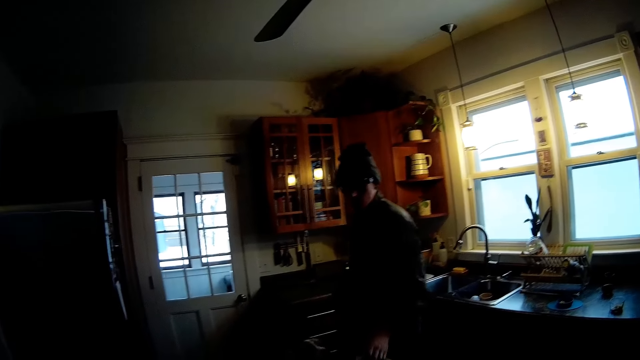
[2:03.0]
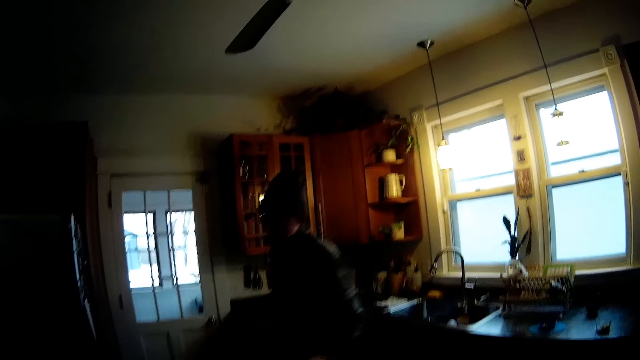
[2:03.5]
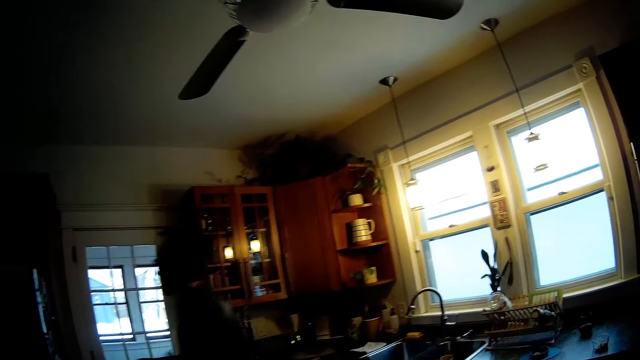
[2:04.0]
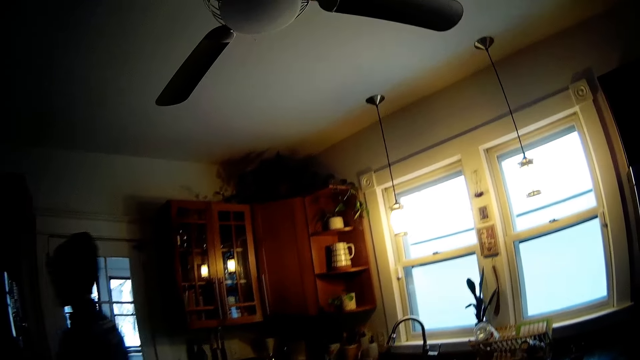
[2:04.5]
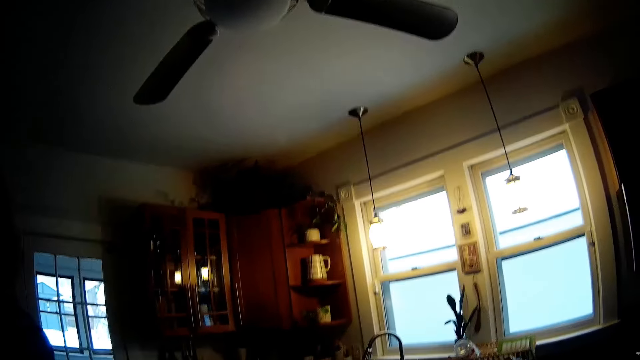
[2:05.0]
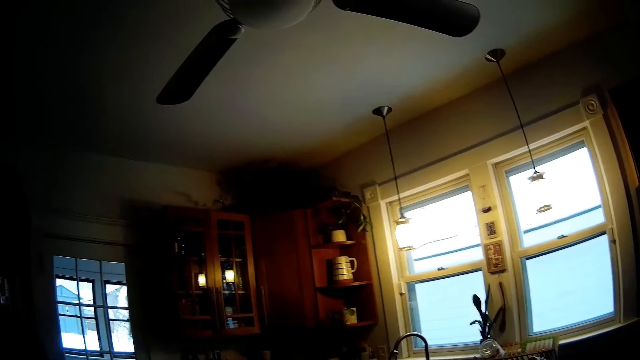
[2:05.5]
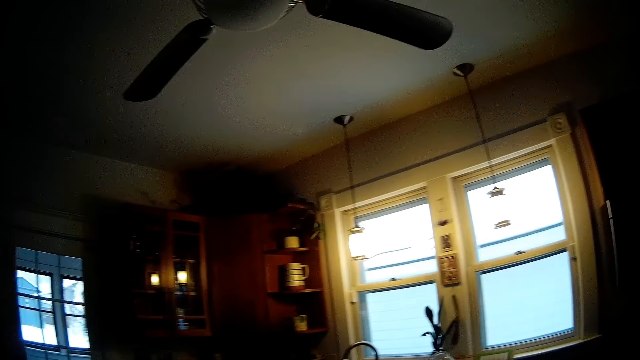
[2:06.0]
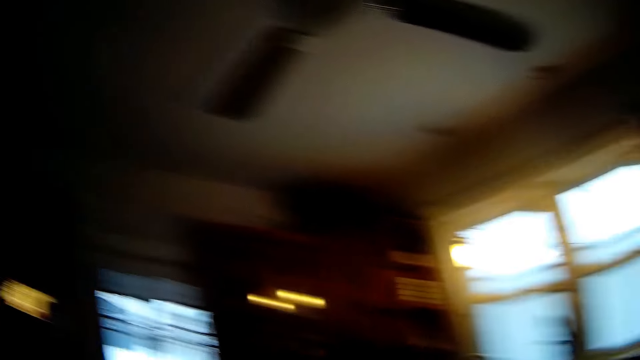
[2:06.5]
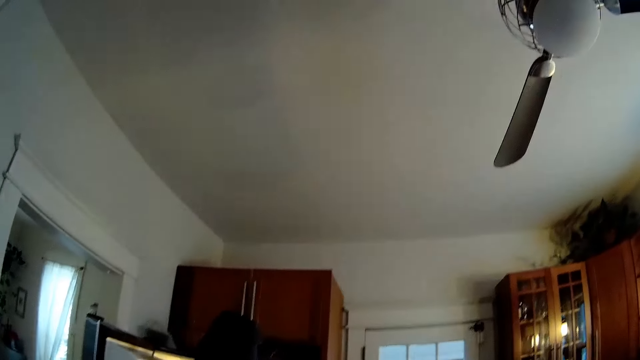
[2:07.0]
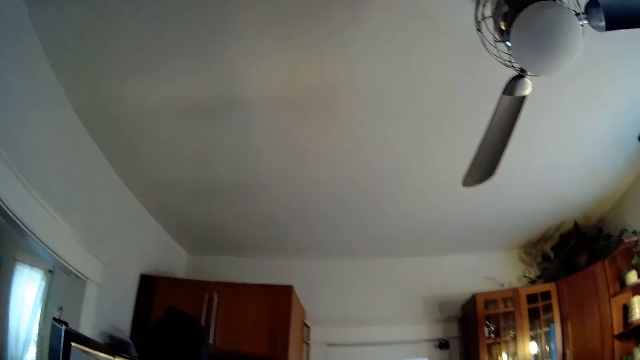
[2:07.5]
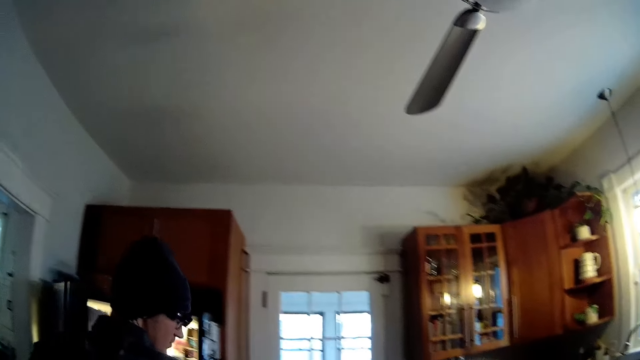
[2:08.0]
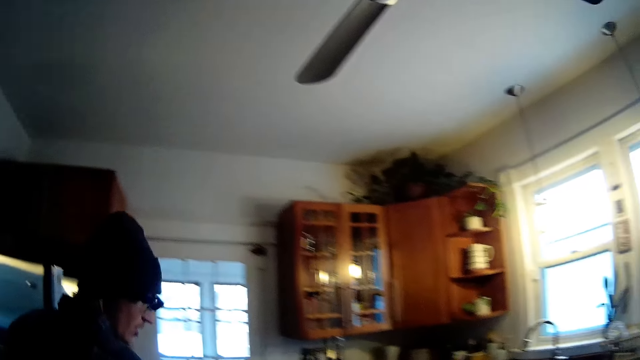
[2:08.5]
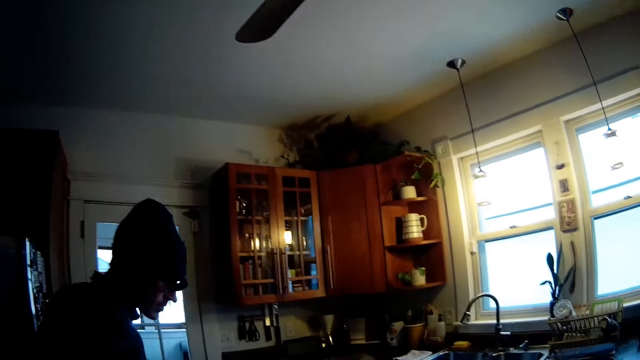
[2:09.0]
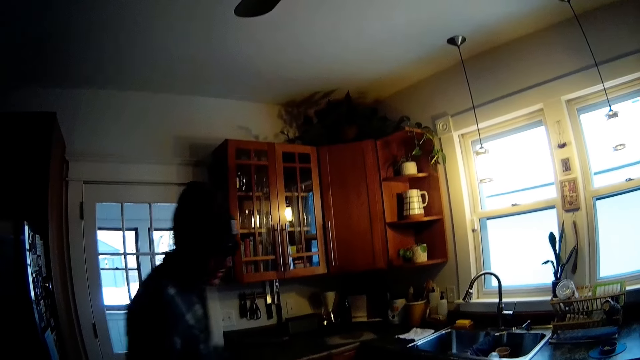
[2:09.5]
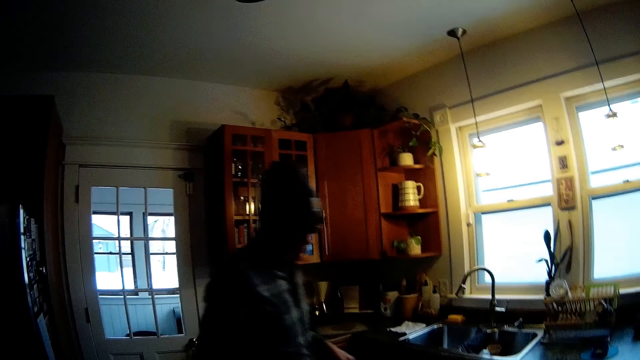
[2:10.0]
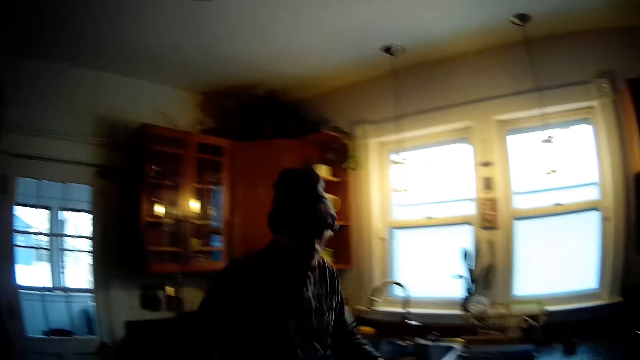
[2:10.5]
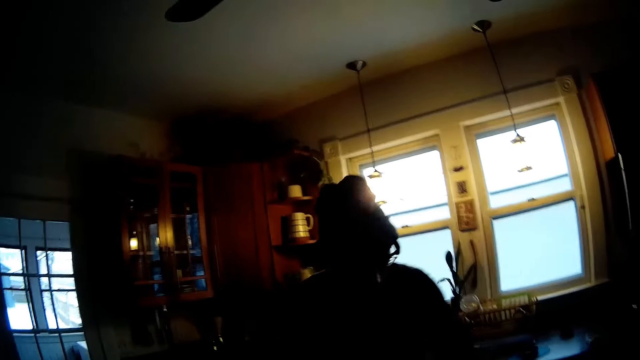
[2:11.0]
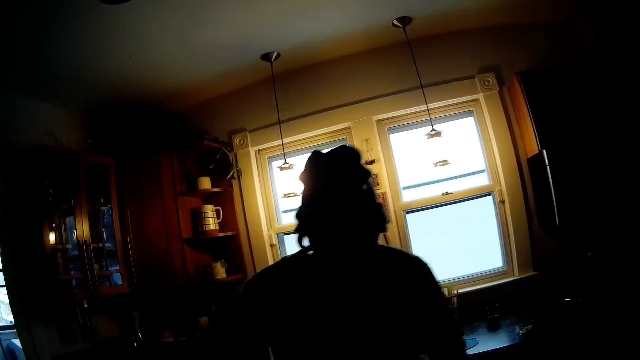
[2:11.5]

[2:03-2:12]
The man walks to the fridge. He closes the fridge with his left hand. He walks to the kitchen table.

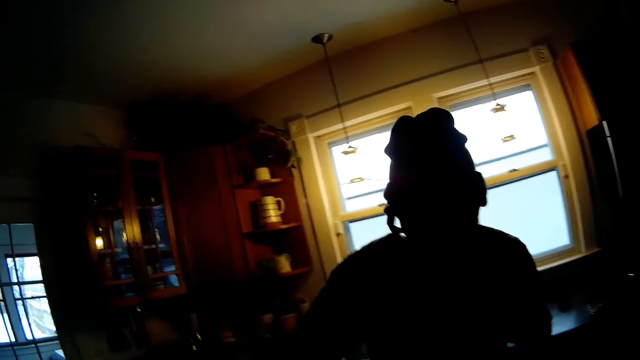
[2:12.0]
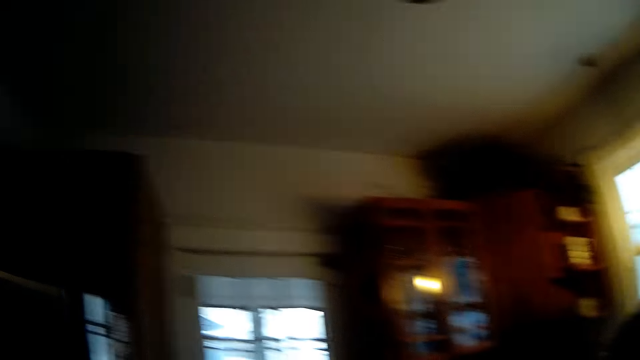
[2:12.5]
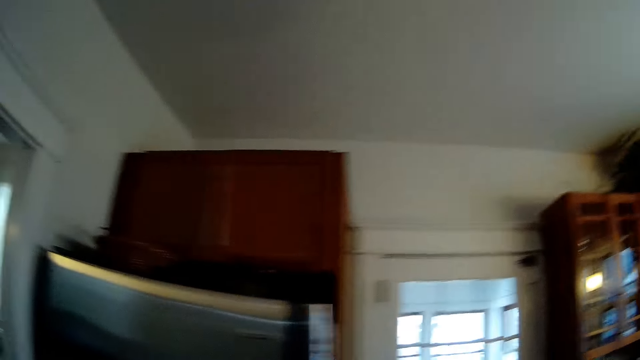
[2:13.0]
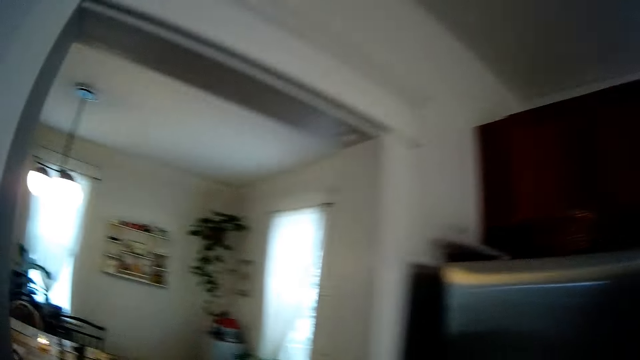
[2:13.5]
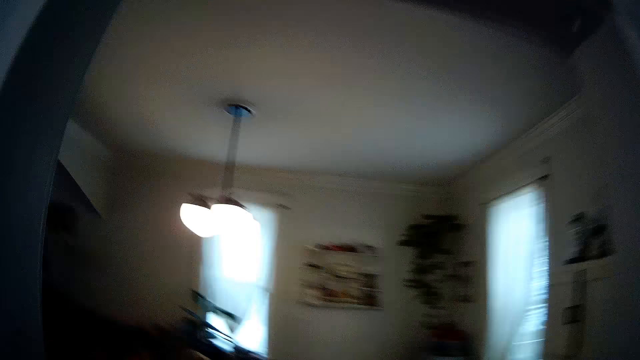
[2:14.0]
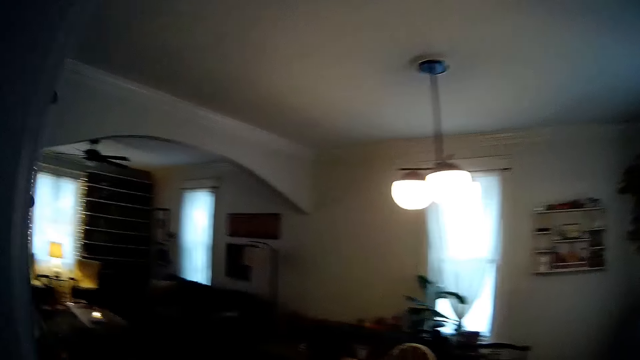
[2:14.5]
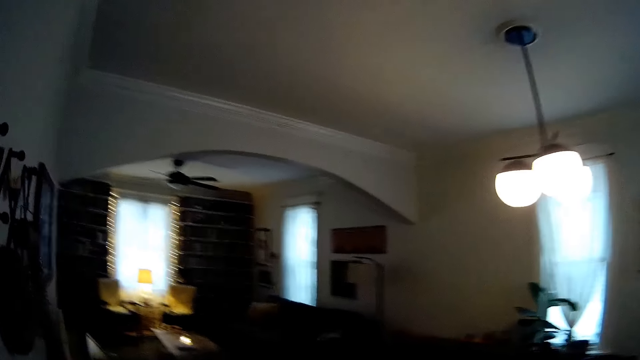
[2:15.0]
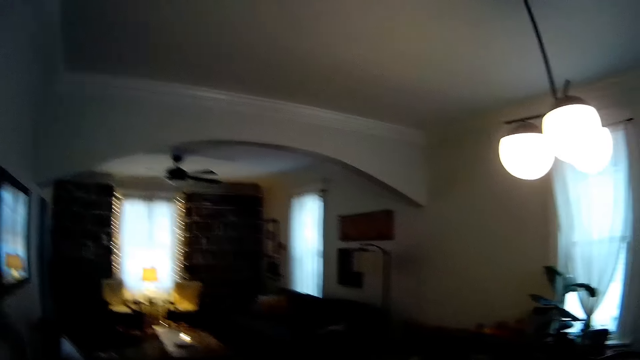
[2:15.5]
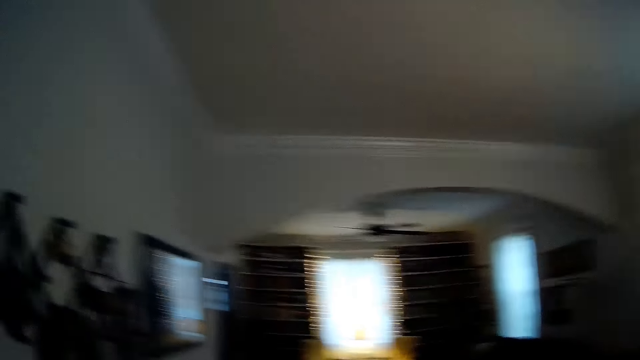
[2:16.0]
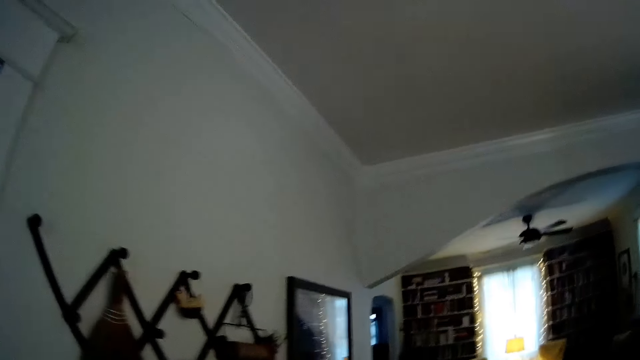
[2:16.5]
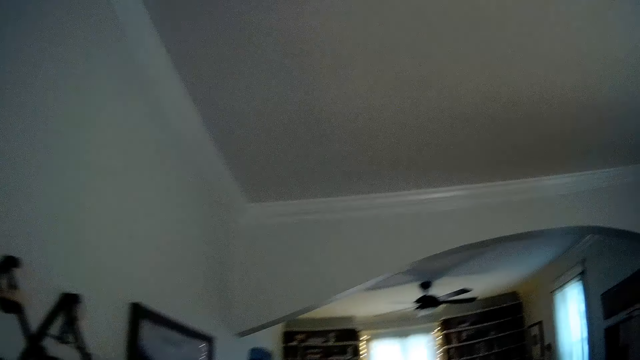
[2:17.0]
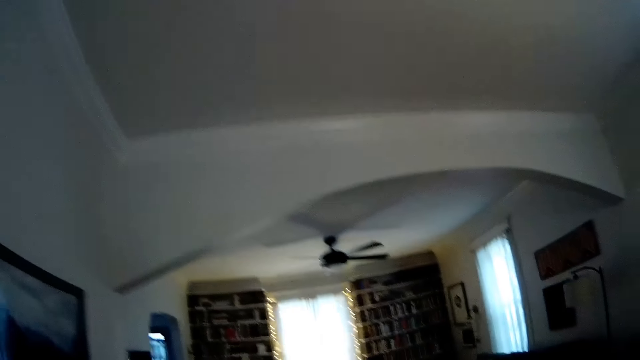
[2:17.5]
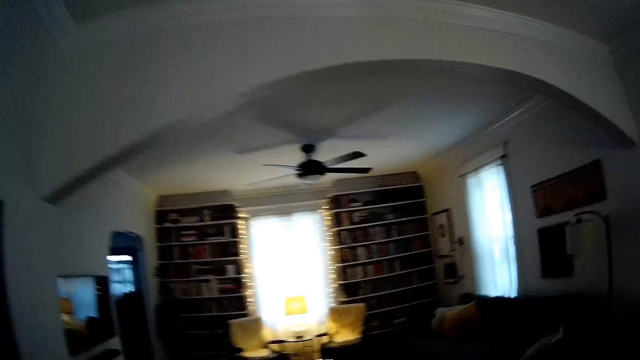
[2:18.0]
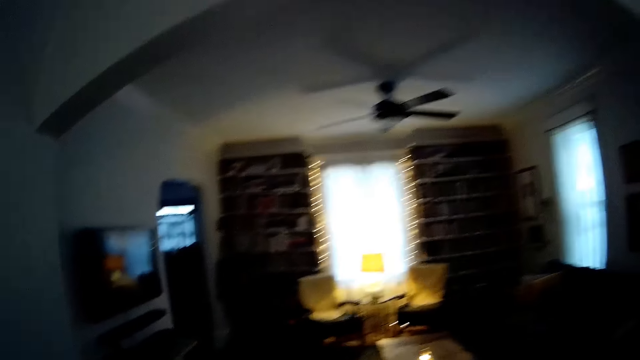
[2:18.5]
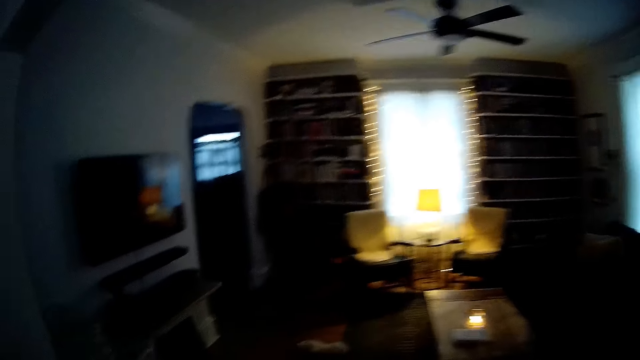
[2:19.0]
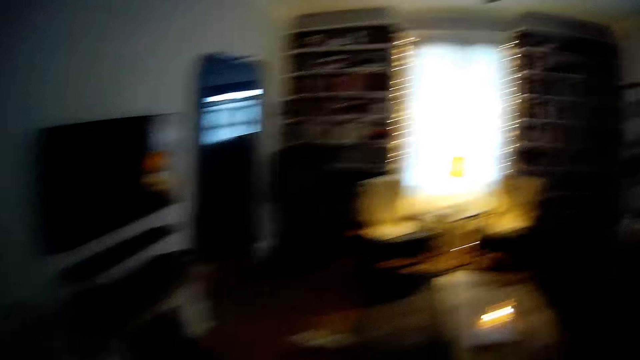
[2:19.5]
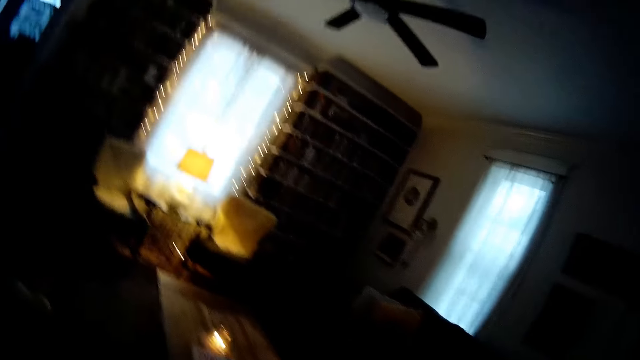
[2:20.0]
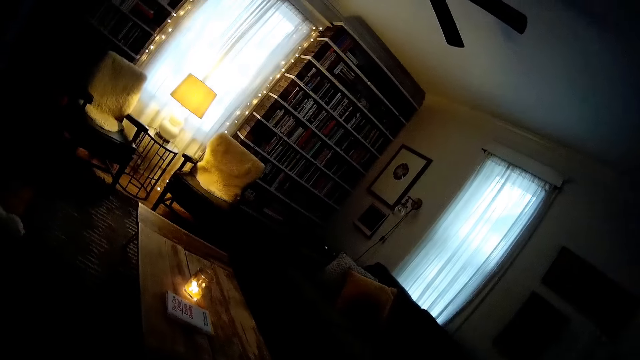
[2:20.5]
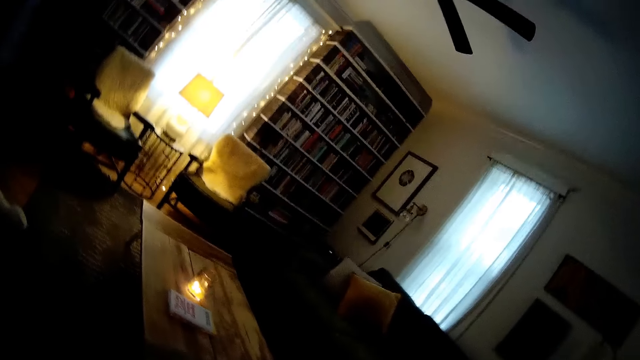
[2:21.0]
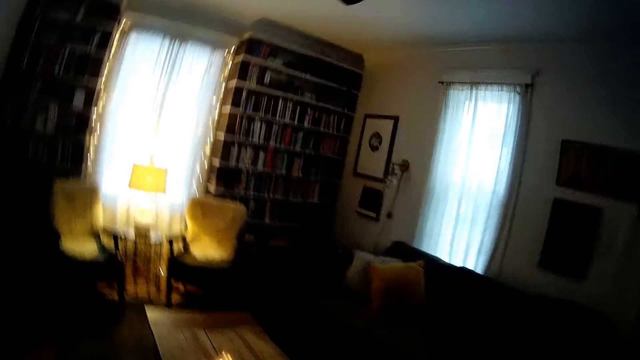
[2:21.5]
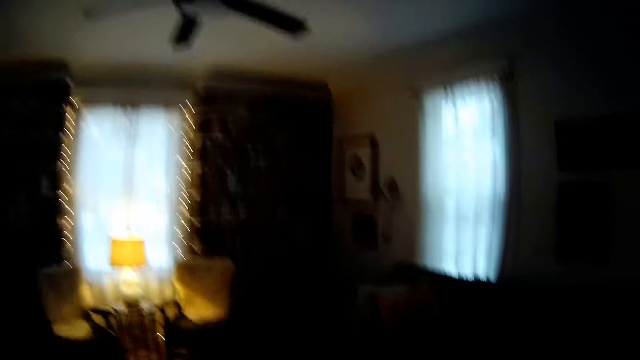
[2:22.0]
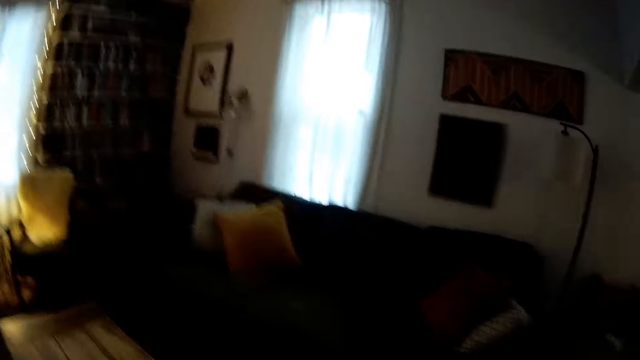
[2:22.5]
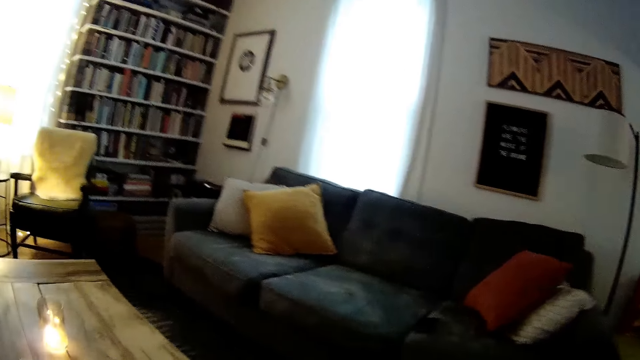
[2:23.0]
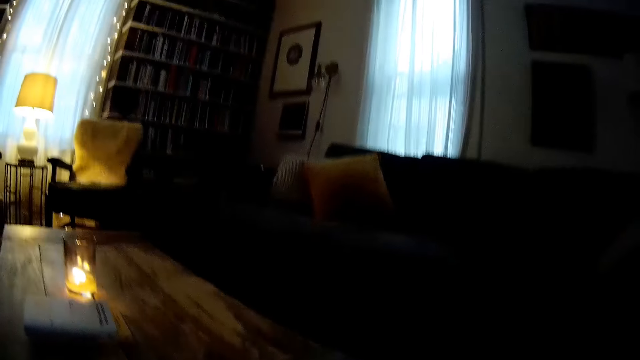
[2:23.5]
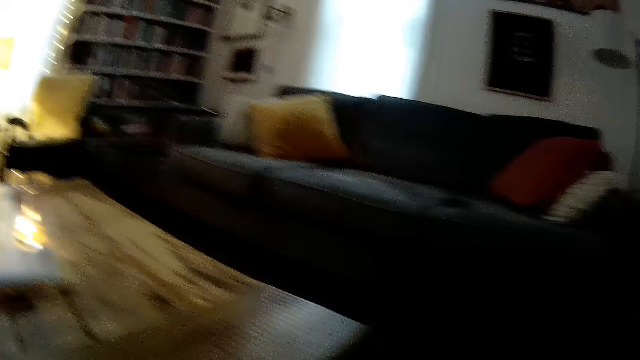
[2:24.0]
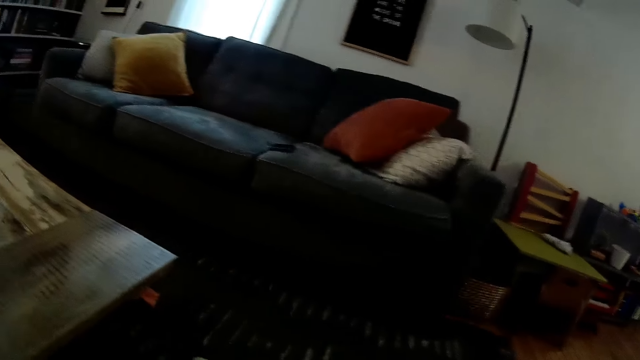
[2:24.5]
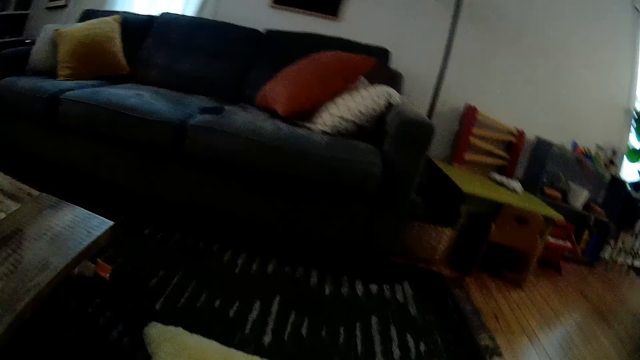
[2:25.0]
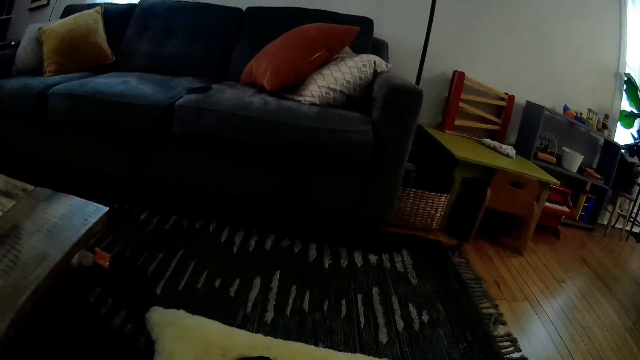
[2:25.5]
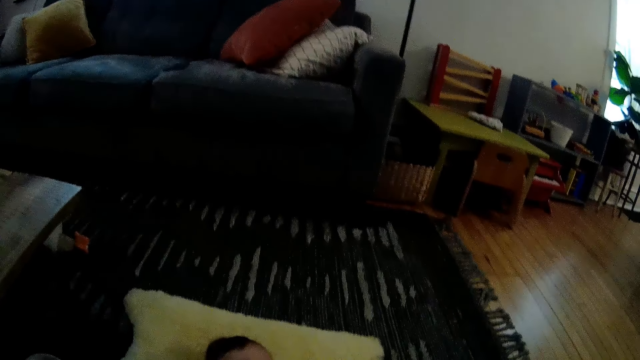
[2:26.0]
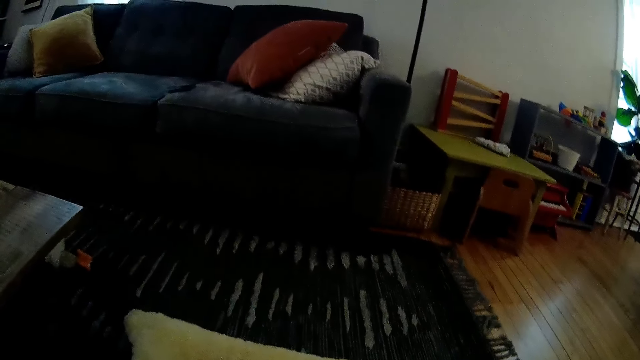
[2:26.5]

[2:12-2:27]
The camera wearer walks towards the door. They walk into the sitting room. They walk towards the center table. They interact with a woman. They bend down. They interact with the woman.
